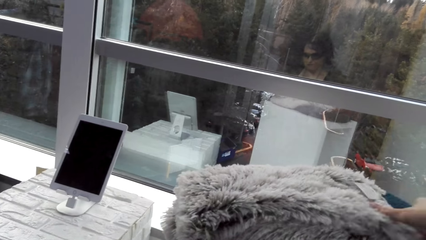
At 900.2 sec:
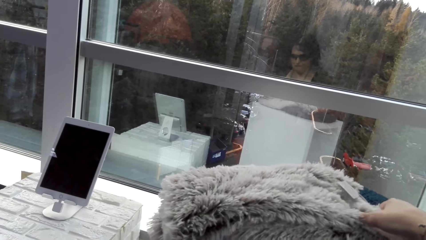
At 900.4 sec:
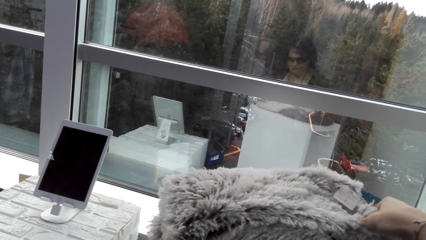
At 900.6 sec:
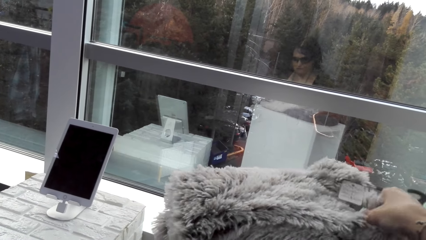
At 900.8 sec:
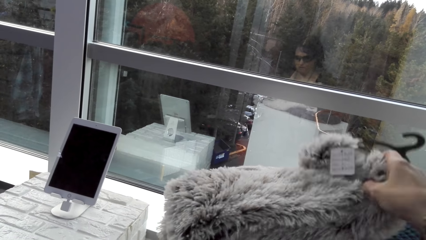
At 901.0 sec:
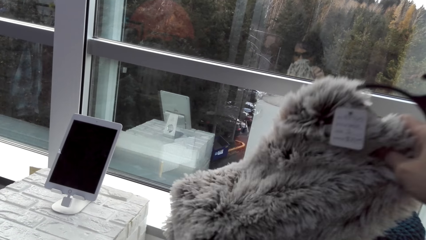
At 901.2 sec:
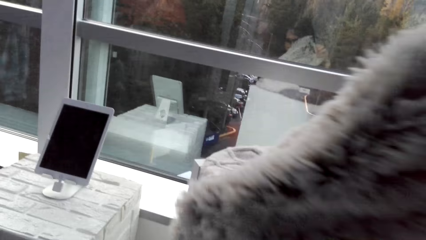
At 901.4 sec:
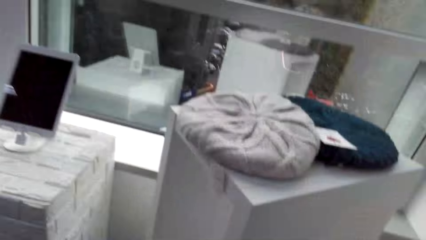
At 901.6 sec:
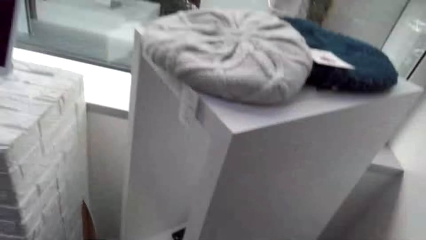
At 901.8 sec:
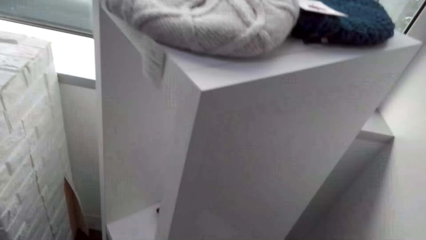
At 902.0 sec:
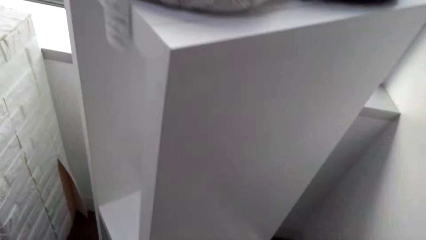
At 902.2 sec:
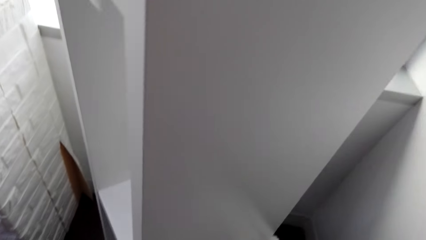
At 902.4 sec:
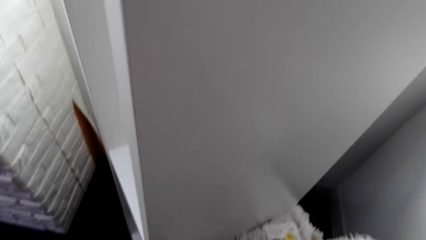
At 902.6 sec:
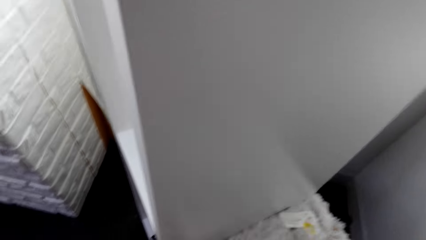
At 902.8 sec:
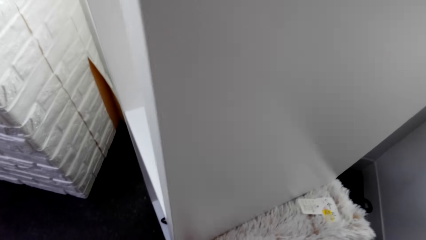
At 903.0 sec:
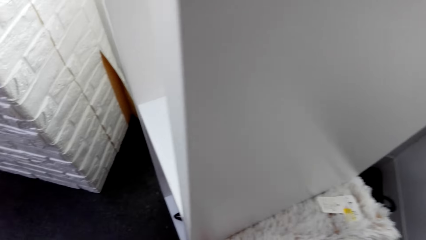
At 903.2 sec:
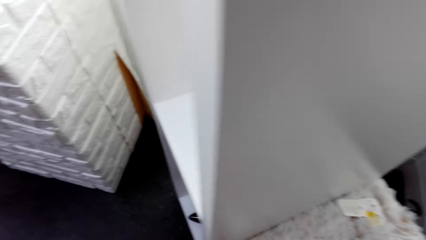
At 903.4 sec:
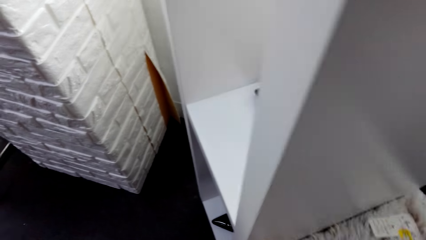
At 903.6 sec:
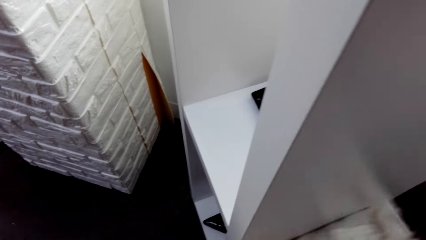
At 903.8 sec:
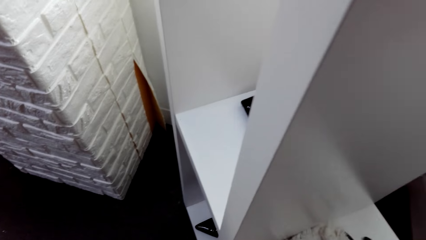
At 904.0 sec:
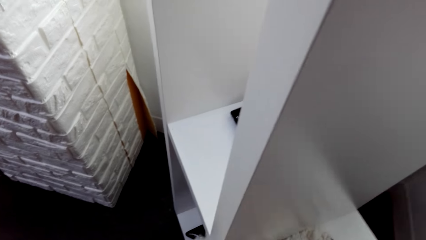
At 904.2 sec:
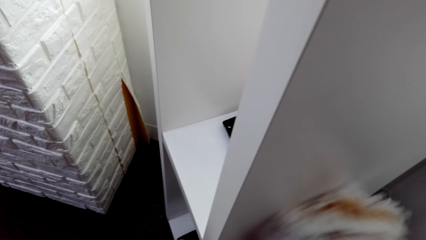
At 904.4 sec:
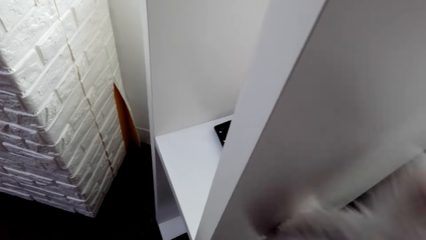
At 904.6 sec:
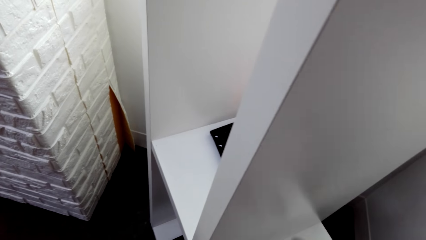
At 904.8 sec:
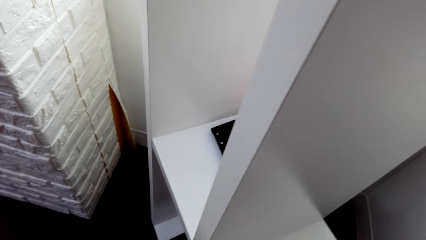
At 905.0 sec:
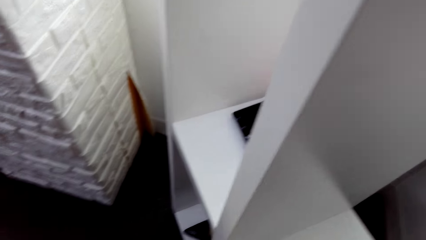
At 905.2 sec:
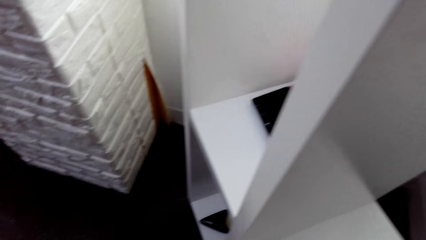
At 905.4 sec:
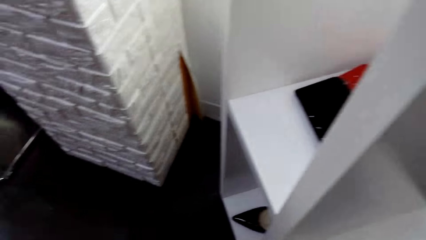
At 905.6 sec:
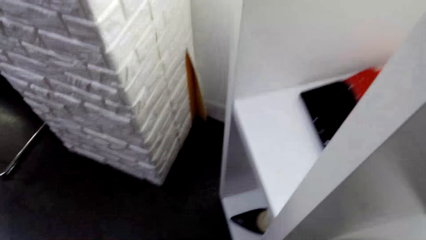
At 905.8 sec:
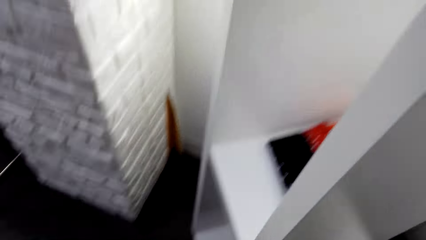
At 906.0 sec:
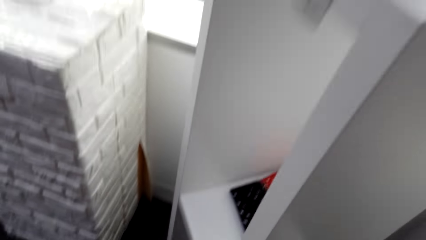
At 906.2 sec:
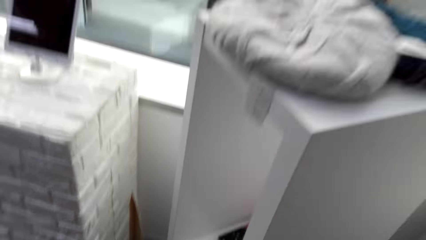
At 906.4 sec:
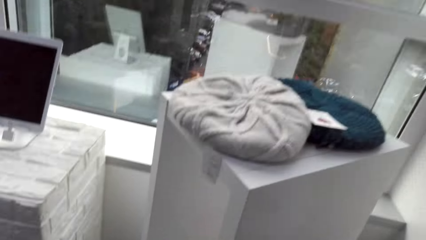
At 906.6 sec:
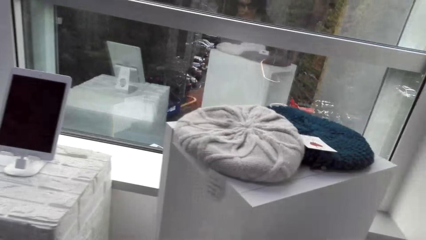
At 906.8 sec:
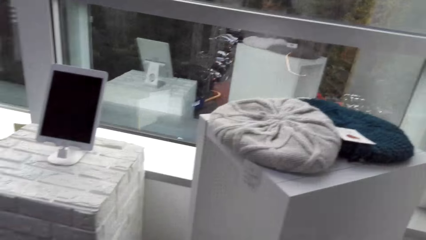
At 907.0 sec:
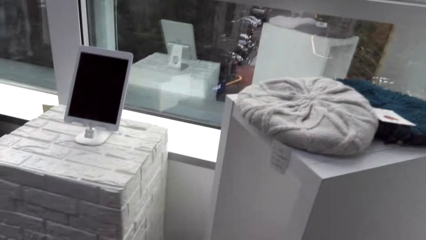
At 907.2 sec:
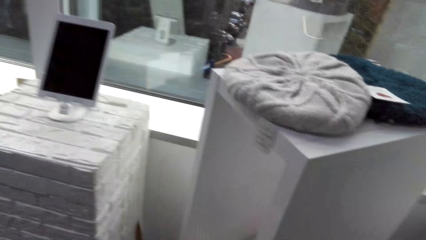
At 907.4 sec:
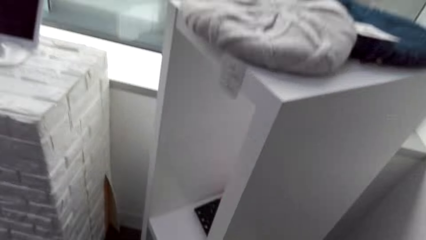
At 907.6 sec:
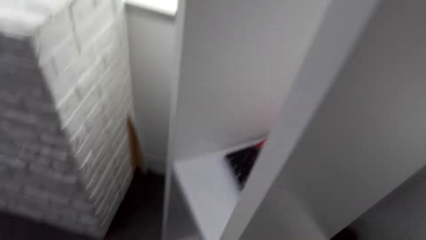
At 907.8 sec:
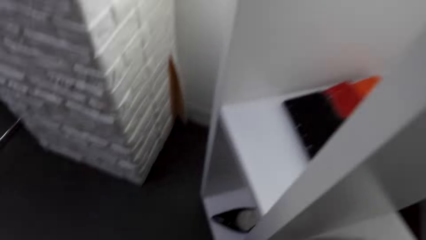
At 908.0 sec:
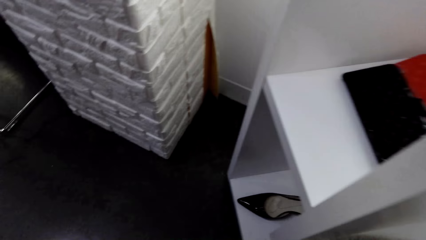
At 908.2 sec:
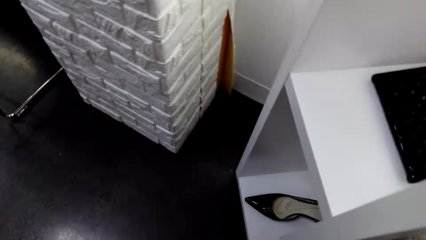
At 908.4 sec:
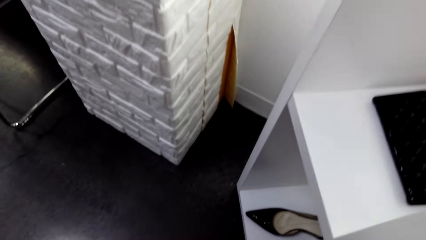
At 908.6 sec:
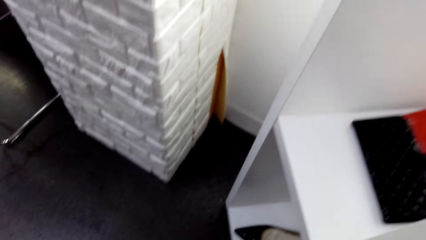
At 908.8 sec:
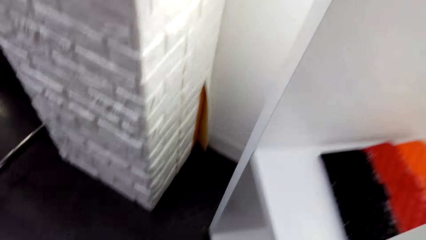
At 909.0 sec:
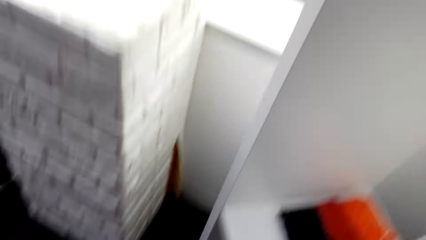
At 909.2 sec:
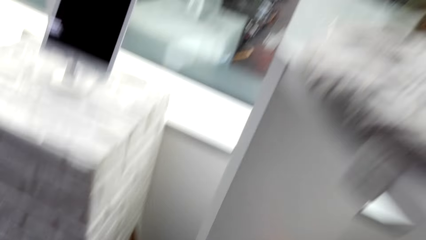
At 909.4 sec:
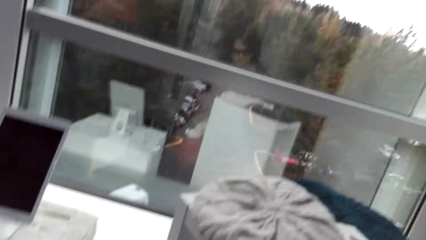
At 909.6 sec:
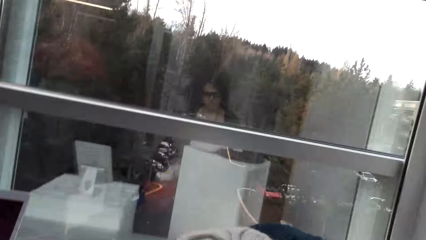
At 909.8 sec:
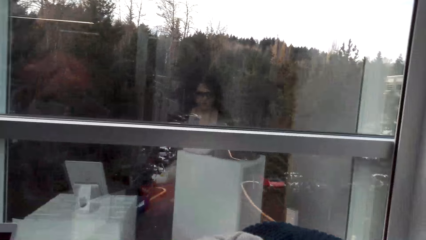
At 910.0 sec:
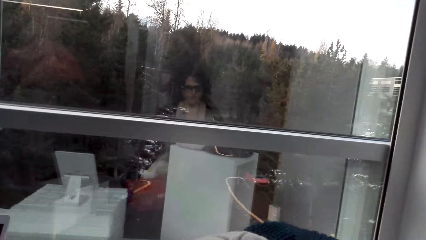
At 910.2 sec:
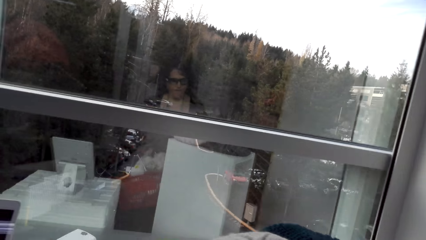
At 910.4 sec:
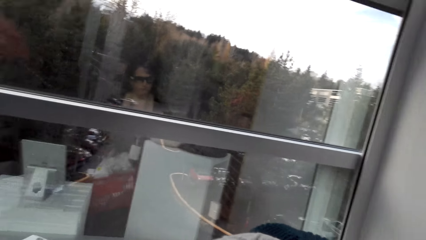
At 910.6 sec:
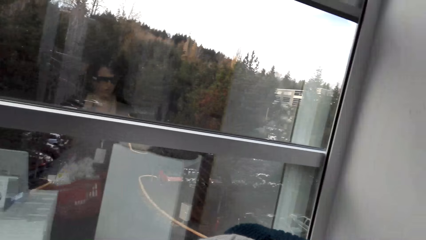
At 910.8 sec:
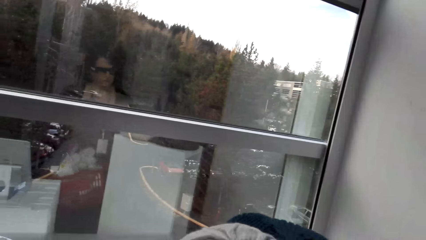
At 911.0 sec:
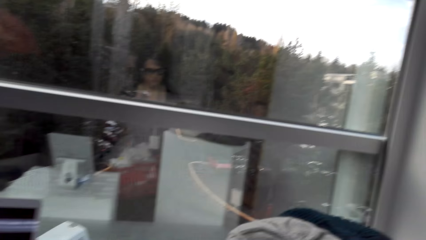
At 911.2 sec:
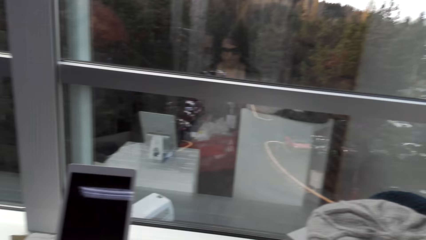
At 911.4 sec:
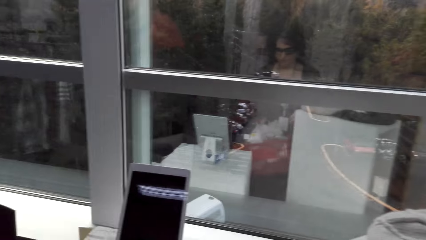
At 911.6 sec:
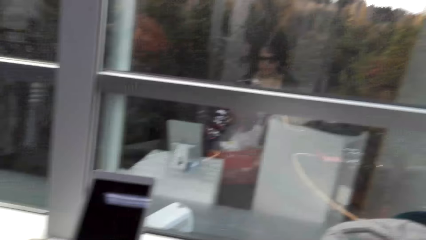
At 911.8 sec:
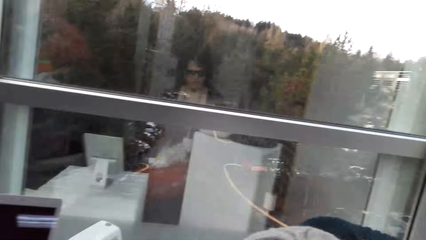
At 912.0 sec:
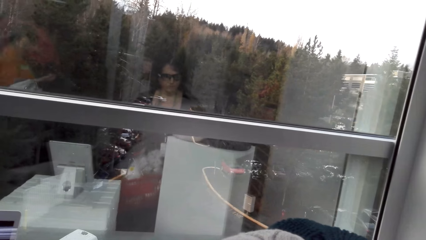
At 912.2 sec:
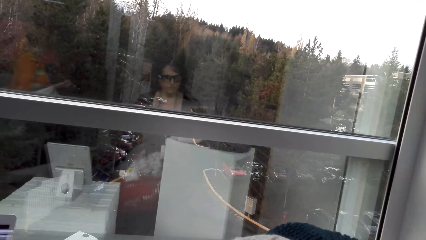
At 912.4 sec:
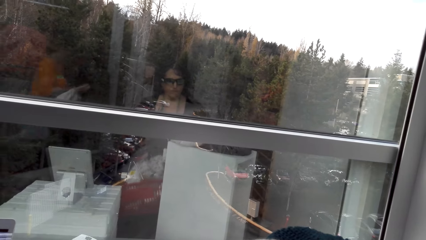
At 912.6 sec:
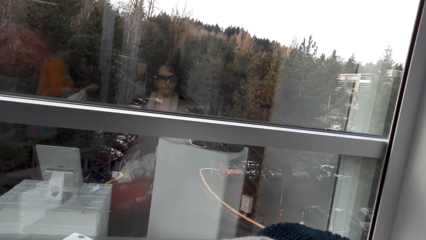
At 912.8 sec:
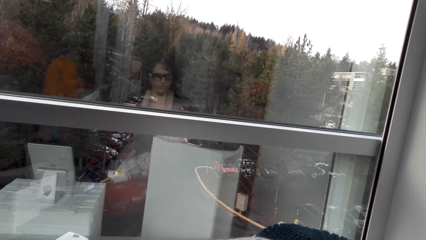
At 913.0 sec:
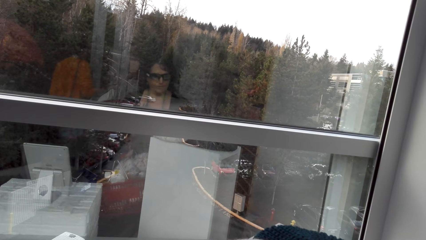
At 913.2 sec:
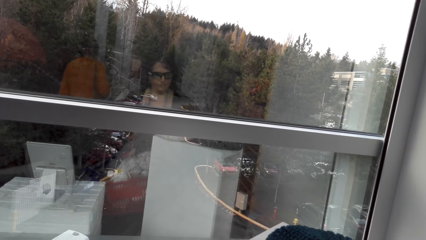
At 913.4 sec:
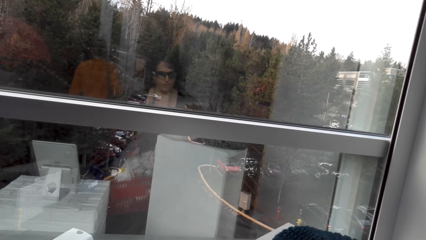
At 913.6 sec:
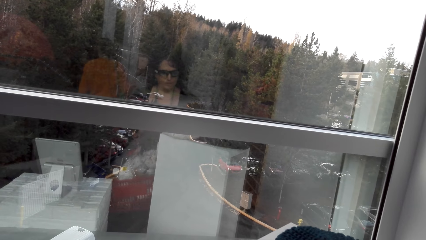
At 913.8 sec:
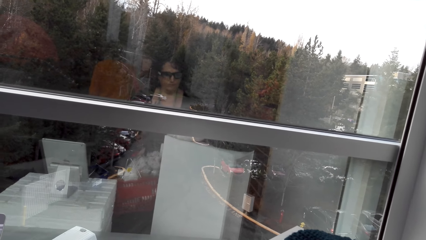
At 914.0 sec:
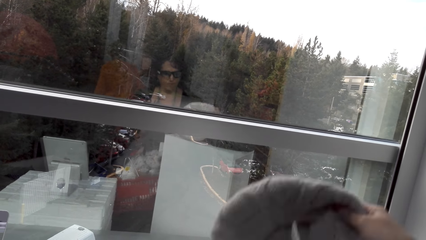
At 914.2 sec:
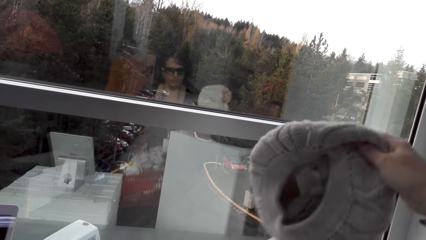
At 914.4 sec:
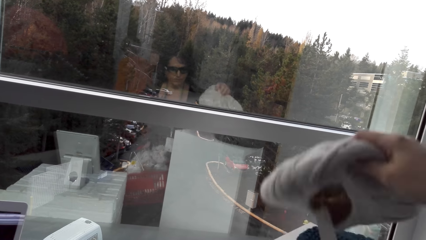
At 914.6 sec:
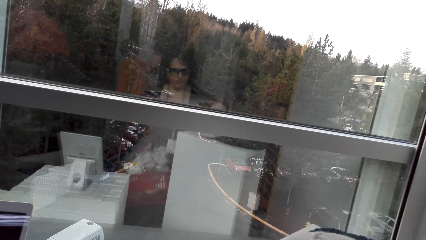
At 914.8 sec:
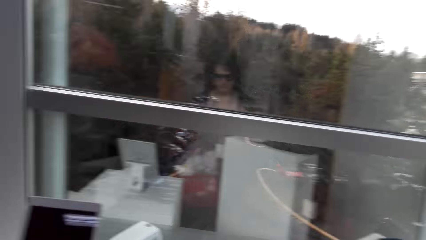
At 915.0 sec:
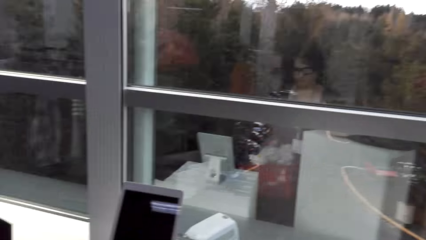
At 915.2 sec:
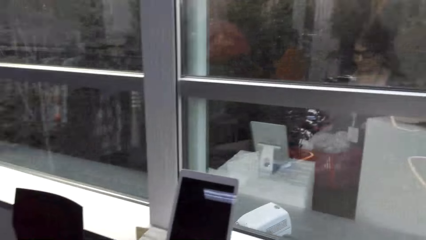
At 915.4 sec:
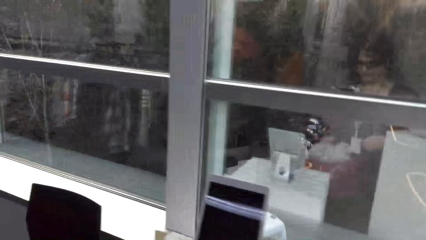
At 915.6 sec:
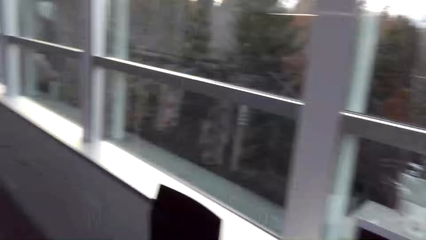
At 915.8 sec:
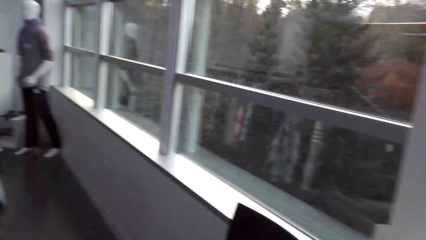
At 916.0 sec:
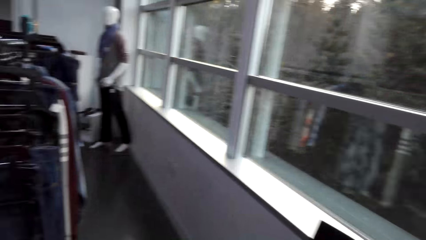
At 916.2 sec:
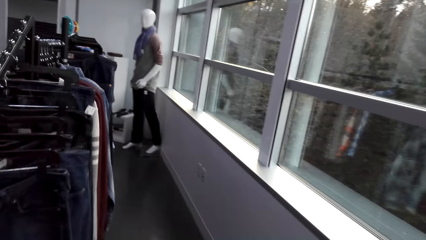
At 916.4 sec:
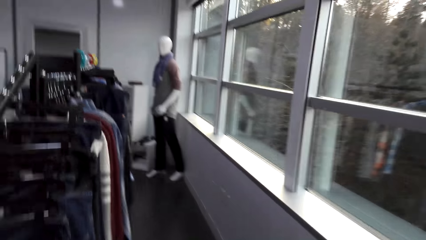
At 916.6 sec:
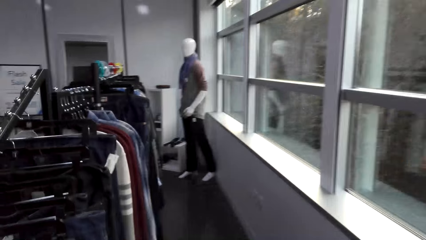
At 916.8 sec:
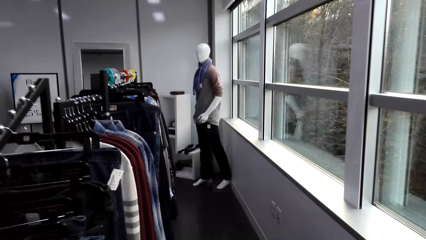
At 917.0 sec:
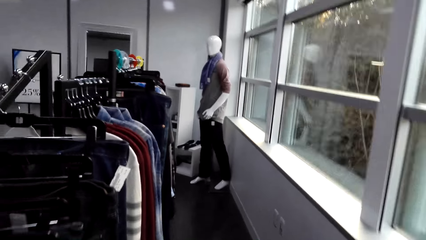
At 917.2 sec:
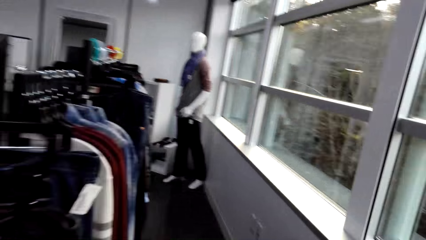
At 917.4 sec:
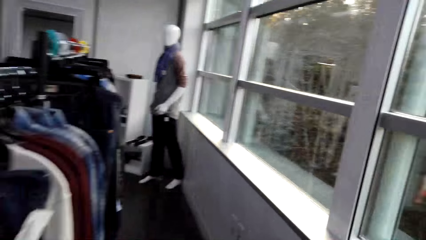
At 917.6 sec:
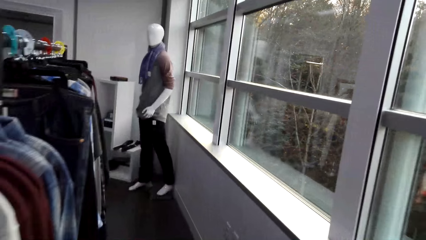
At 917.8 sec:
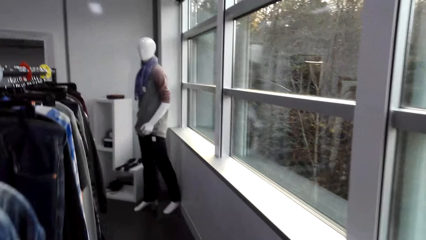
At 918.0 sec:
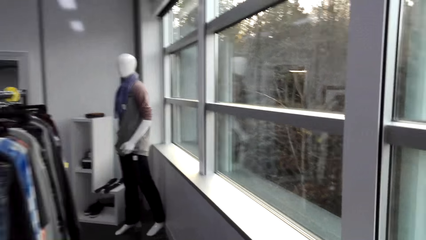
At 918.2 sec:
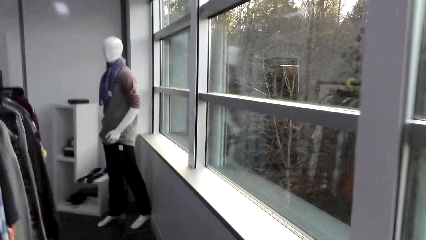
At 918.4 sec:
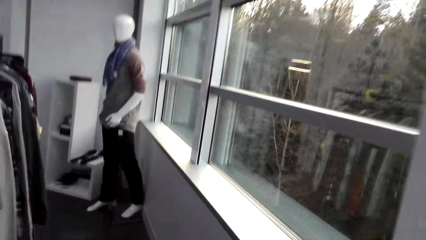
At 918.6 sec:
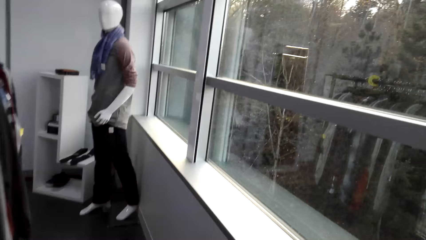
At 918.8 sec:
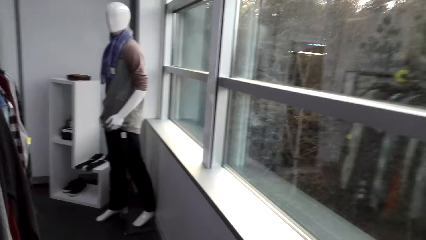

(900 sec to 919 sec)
The camera wearer picks up a fur cloth. They put the fur cloth in the basket. They look around in the clothes shop. They stand. They adjust a hat. They look at the thread hat on top of the drawer. They walk around in the clothes shop.
